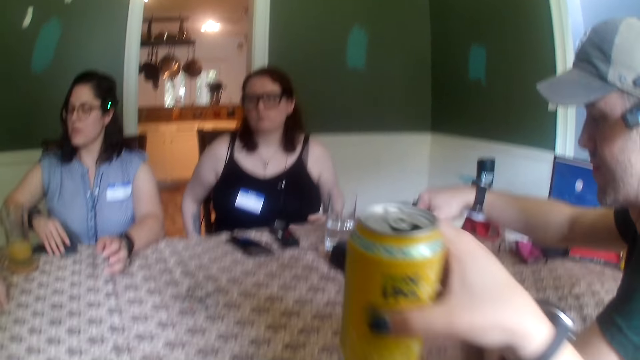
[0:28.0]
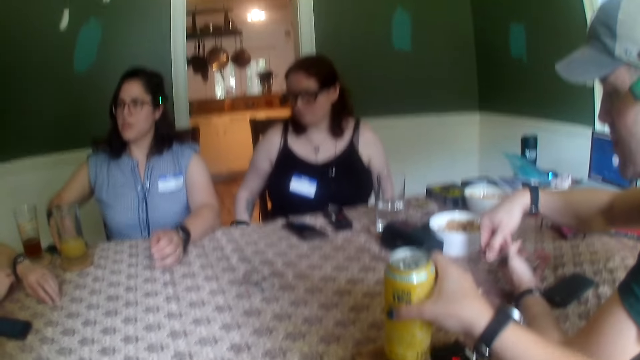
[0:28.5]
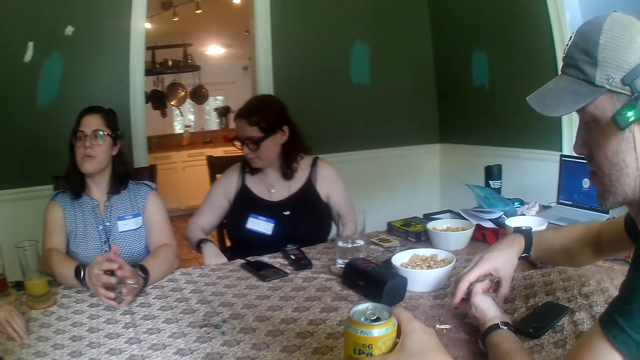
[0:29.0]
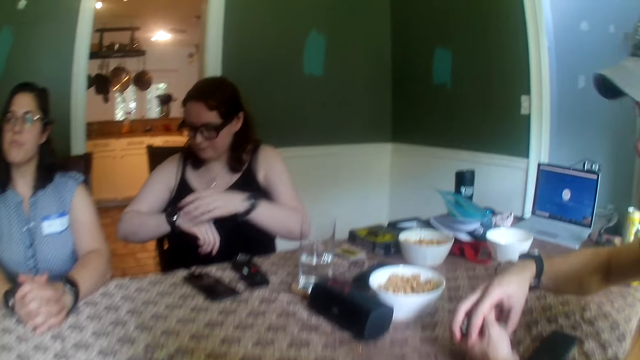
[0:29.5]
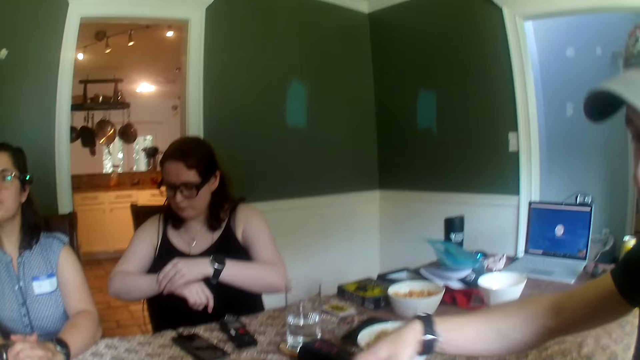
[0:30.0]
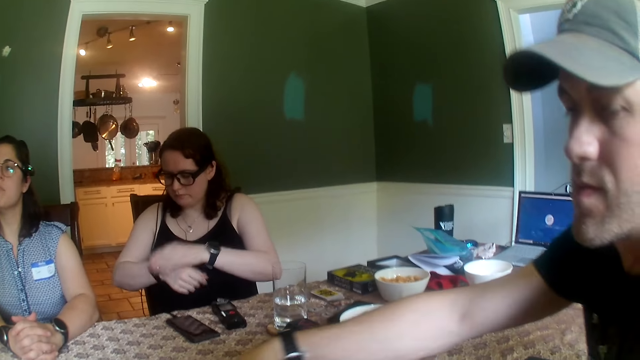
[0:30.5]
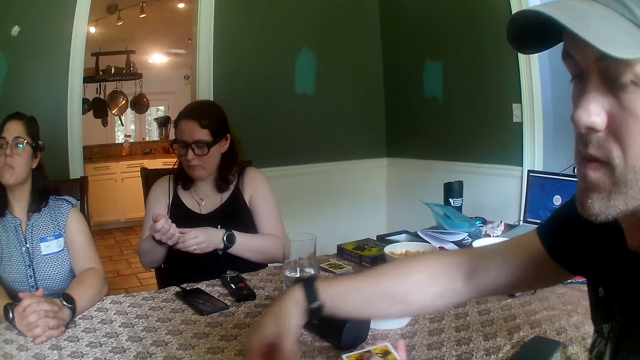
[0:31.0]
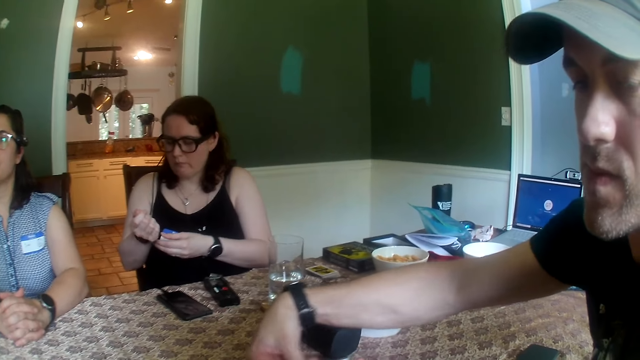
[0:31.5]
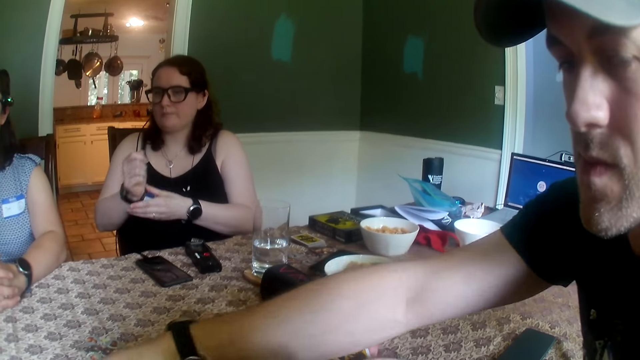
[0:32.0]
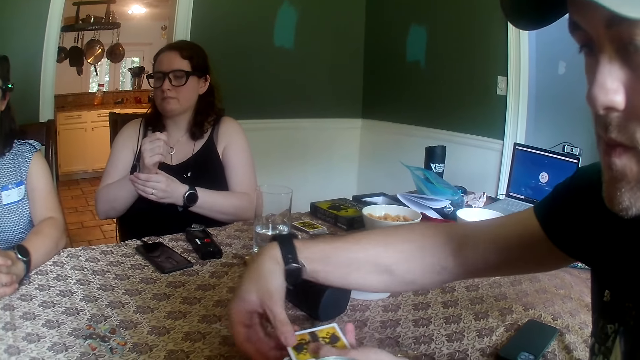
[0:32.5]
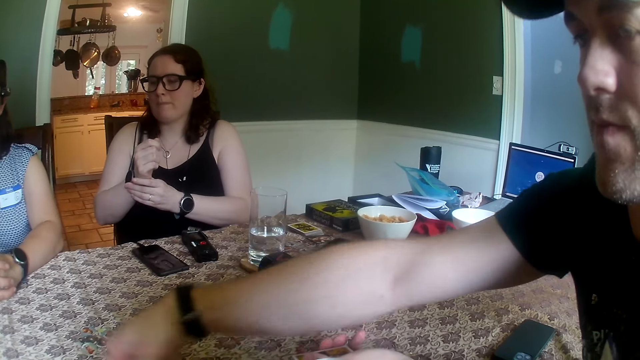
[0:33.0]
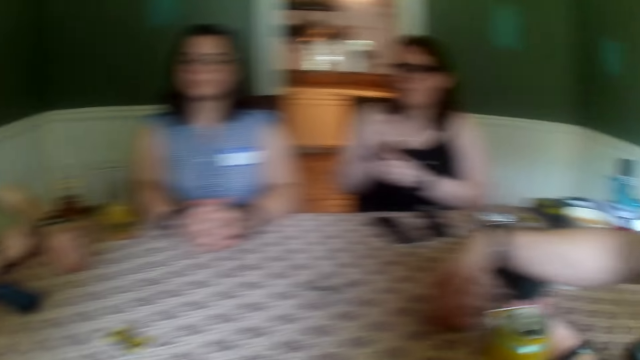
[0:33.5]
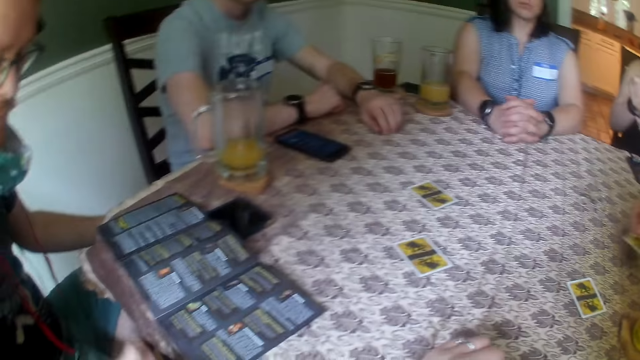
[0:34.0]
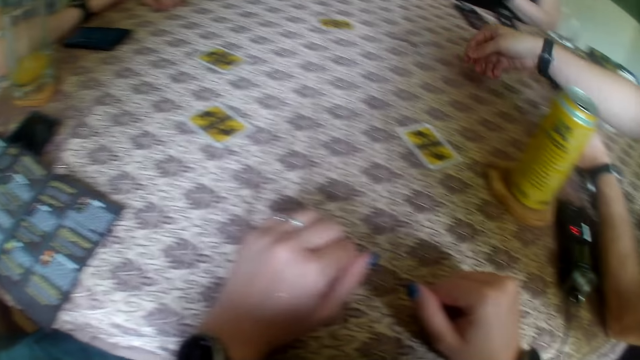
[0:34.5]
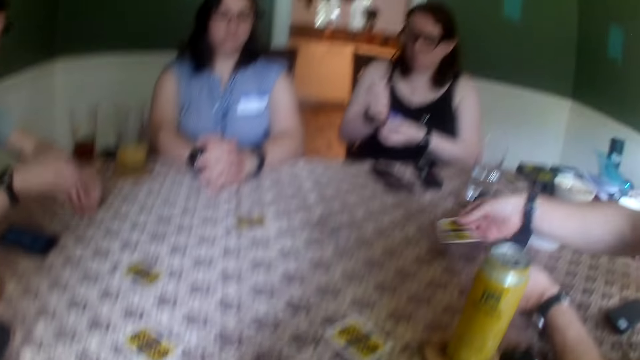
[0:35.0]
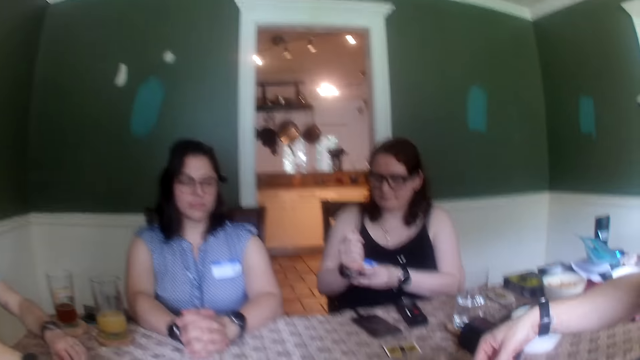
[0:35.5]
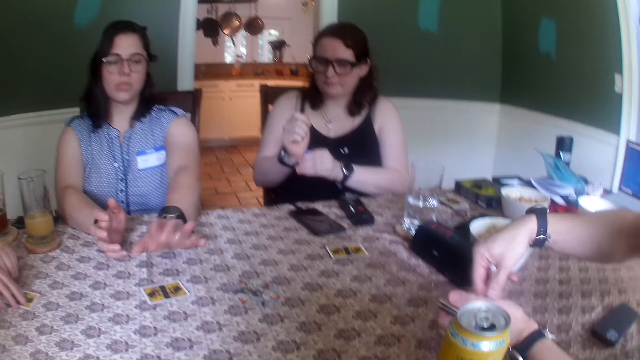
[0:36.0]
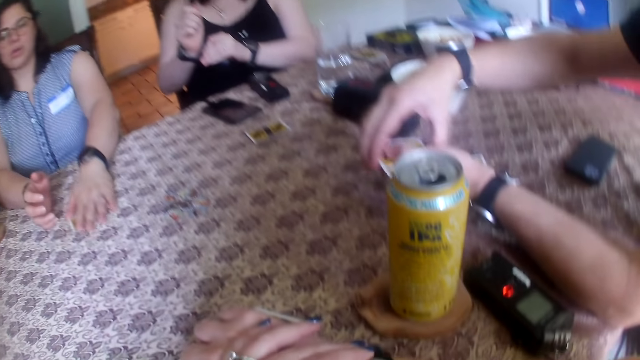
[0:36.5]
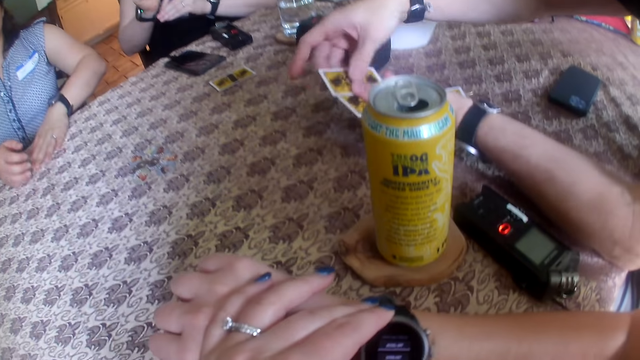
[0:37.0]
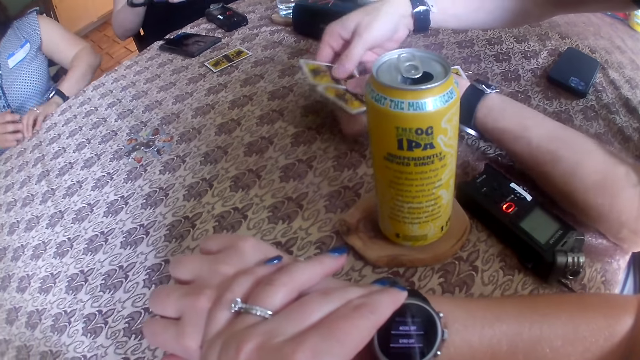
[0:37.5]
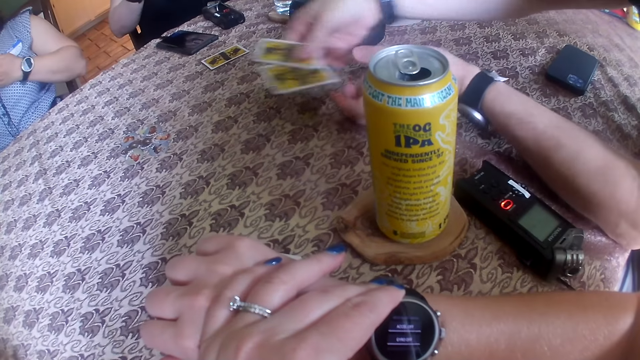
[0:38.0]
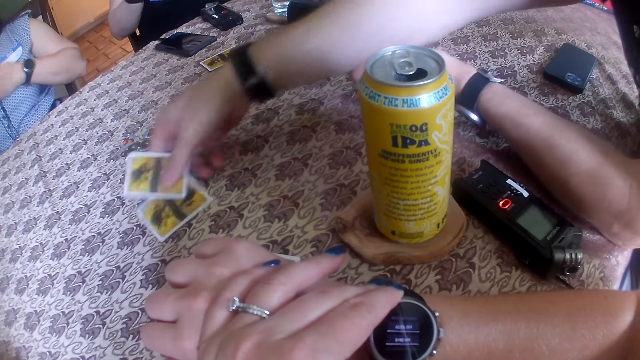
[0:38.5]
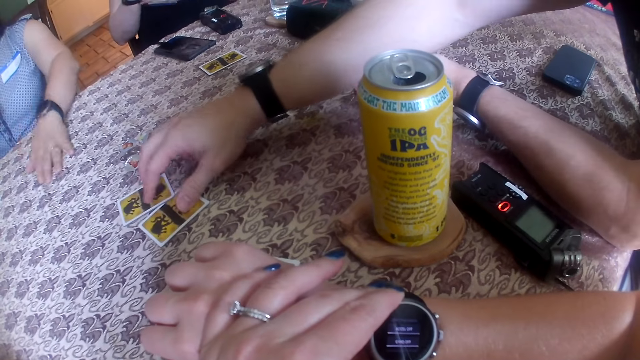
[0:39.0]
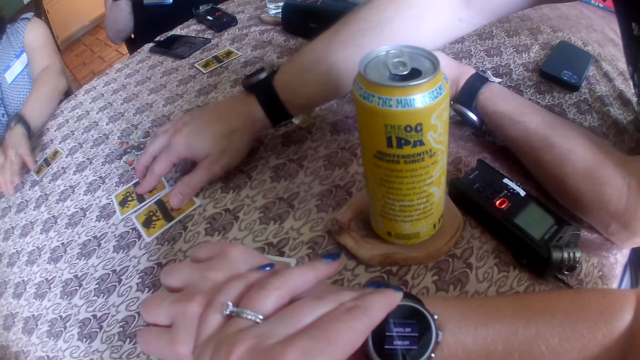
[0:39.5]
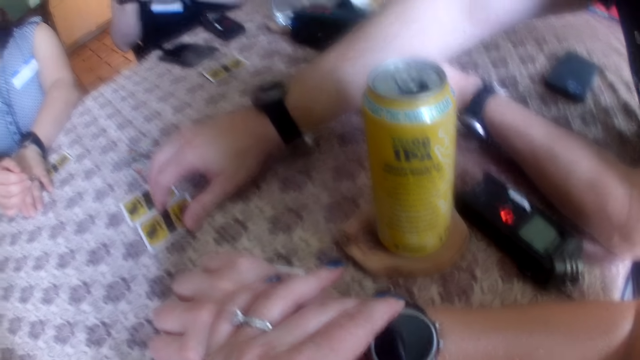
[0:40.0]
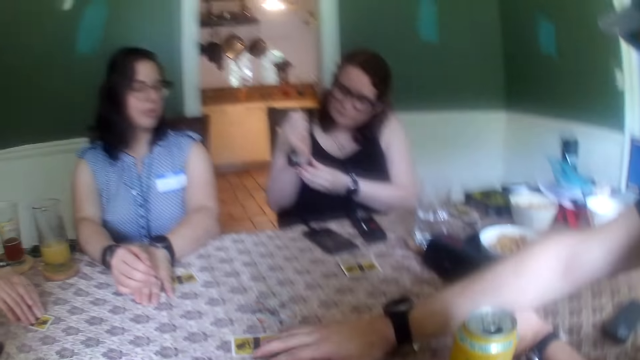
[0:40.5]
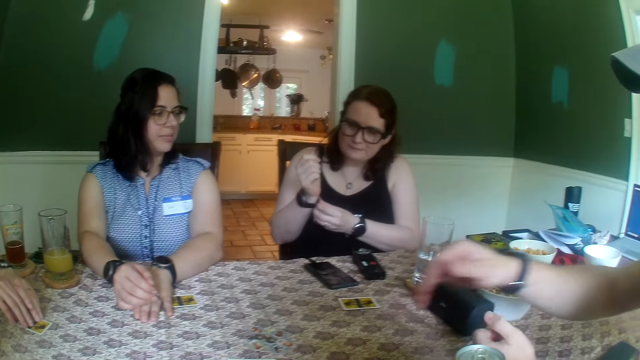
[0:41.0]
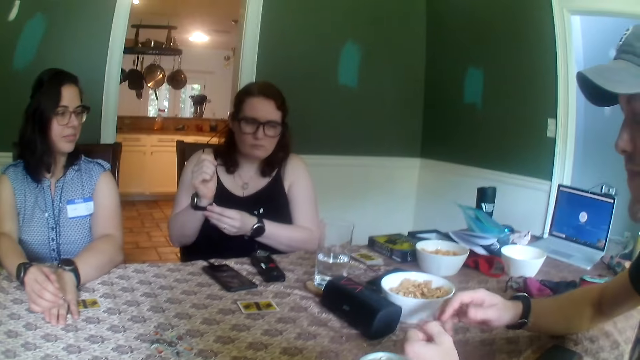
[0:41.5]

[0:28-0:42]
A woman moves a phone on the table with her right hand. The camera wearer drops the can of malt in her right hand on the table. Another woman checks a wrist watch in her right hand with her left hand. A person distributes cards. A man drops a card on the table with his right hand. He drops a card on the table with his right hand again. The other woman adjusts the wrist watch on her right hand with her left hand. The man shuffles the cards in his left hand with his right hand, drops a card on the table with his right hand, shuffles the cards in his left hand with his right hand, and drops a card on the table with his right hand. The first woman picks up the card on the table with her left hand. The camera wearer checks a wrist watch on her right hand with her left hand. The man holds two cards in his hands and drops the cards on the table with his right hand. The first woman drops the card in her left hand on the table.

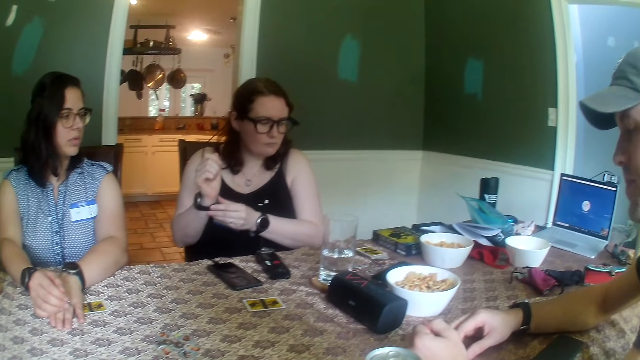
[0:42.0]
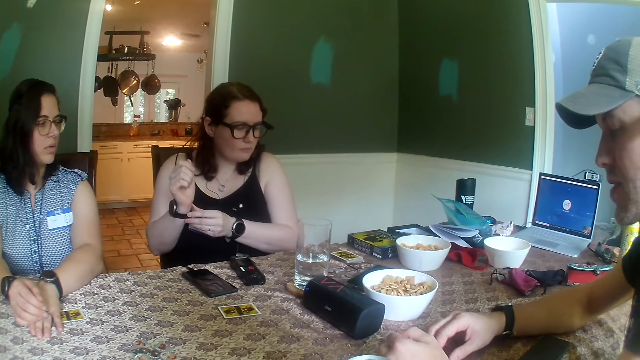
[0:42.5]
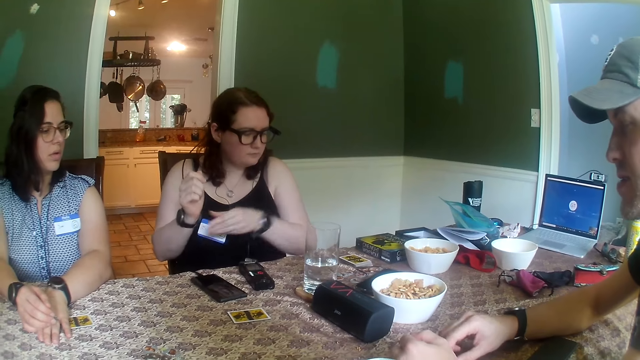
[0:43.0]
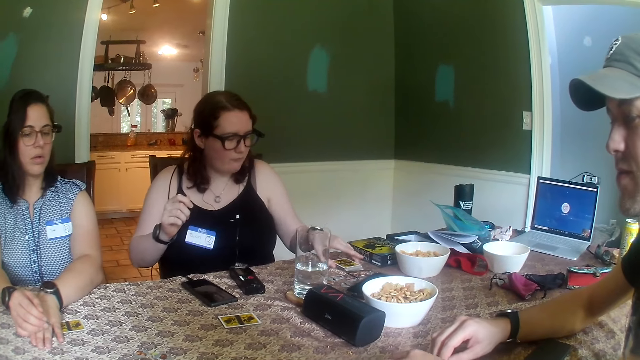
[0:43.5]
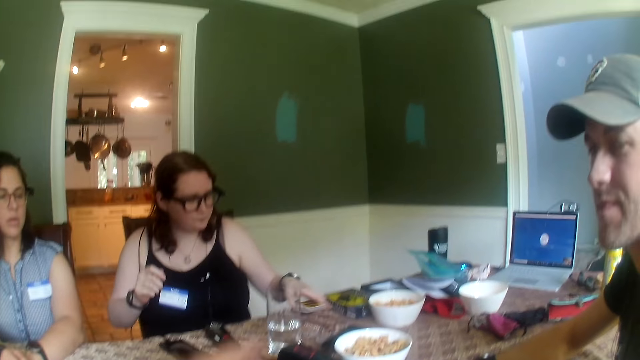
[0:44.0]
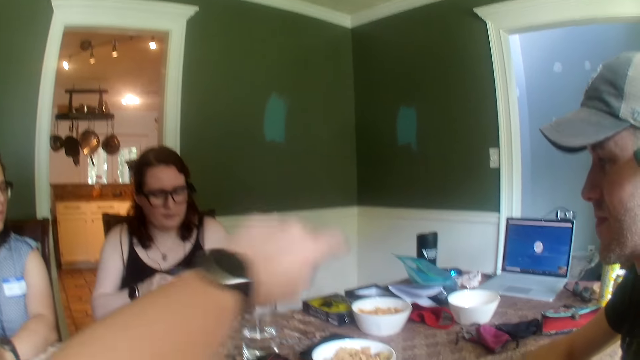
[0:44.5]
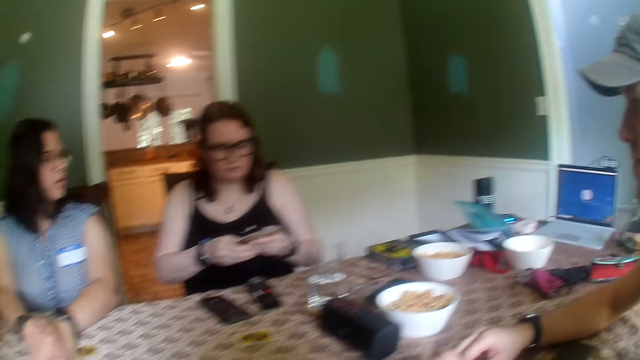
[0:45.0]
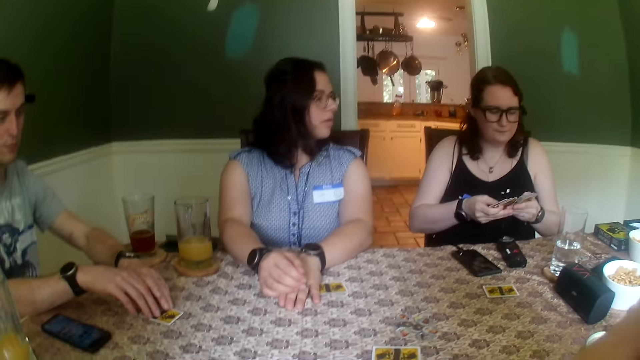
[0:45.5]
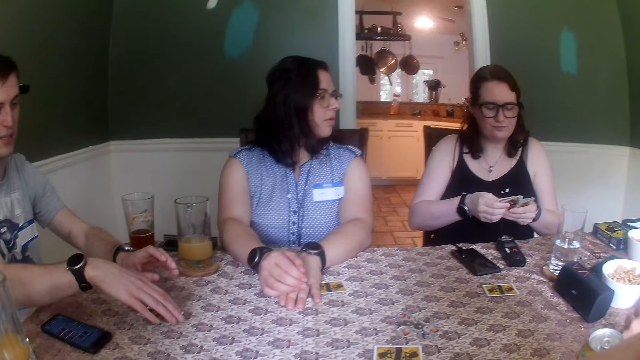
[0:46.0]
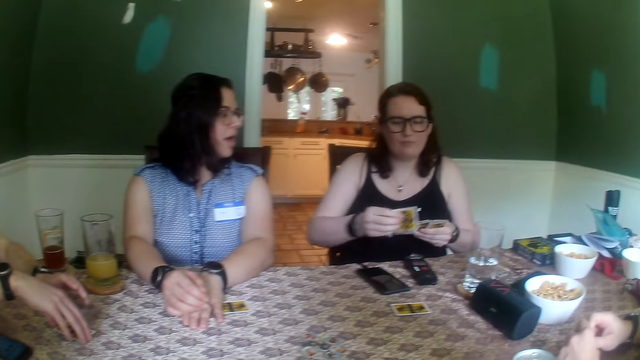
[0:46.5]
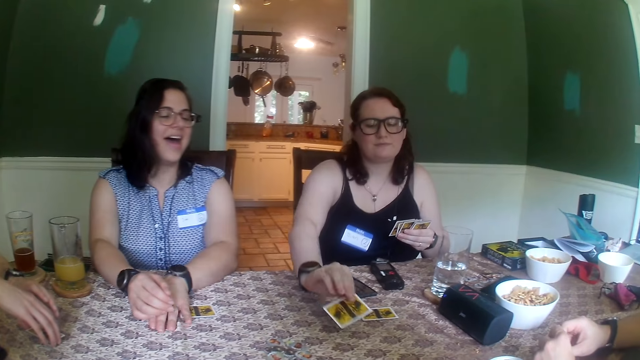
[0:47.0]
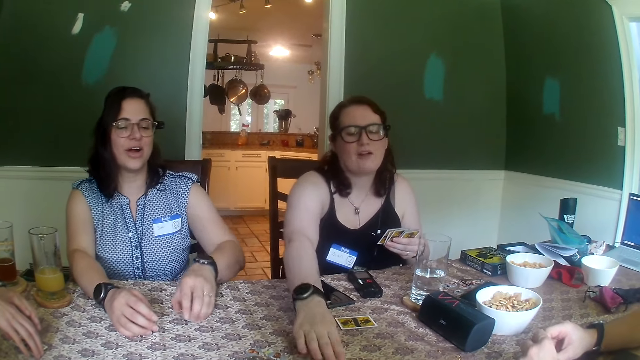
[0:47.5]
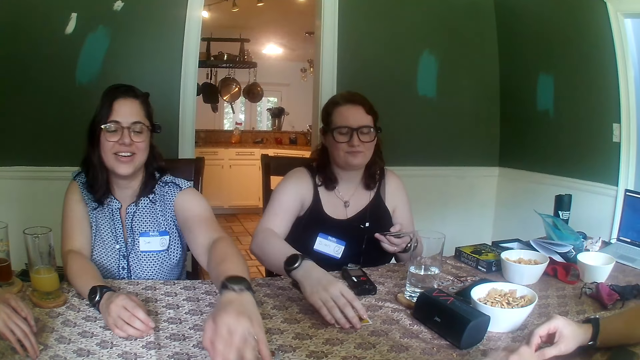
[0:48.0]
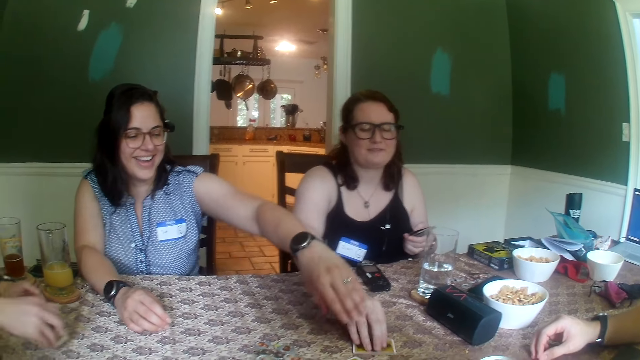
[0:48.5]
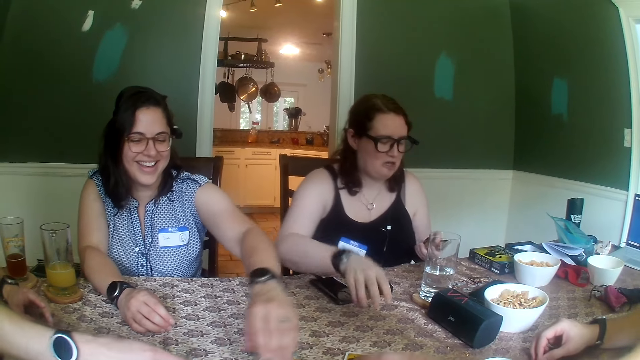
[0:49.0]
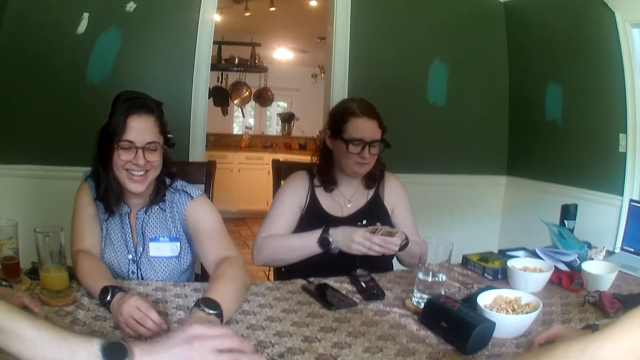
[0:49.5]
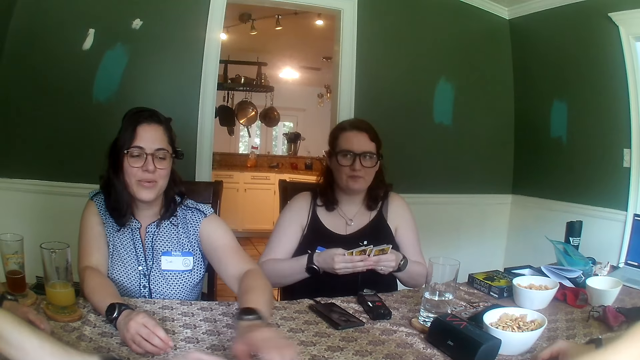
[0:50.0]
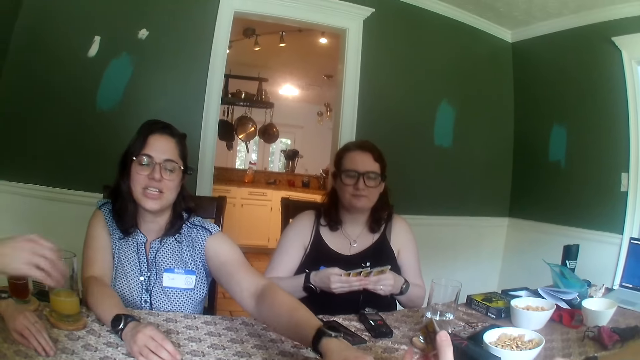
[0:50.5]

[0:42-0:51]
The camera wearer converses with the people on the table. She looks at a woman. The woman picks up a pack of cards on the table with her left hand. The camera wearer points to the pack of cards on the table with her left hand. The woman shuffles the packs of cards in her hands. A man picks up the card on the table with his right hand. The woman drops the cards on the table with her right hand. Another woman picks up the card on the table with her left hand and drops the card on the table with her left hand. The first woman moves the card on the table with her right hand. The man drops the card in his right hand on the table. A person picks up cards. The first woman shuffles the pack of cards in her left hand with her right hand. Another man holds a card in his left hand.
